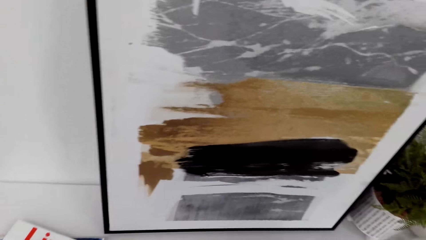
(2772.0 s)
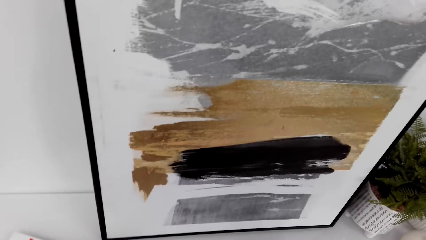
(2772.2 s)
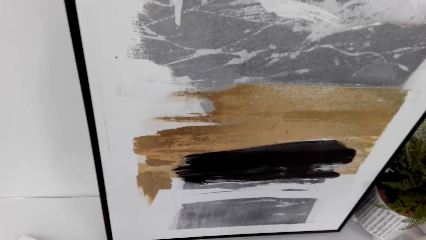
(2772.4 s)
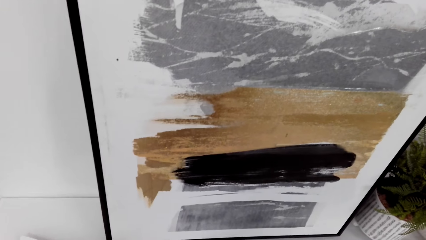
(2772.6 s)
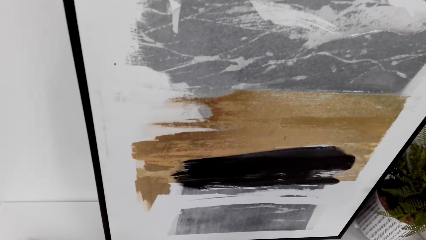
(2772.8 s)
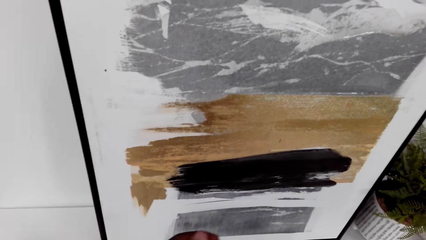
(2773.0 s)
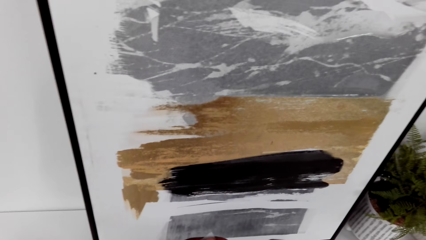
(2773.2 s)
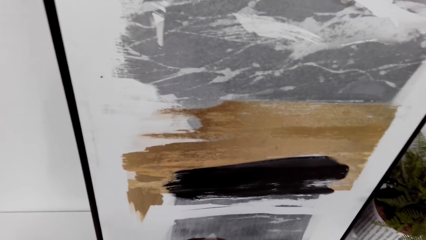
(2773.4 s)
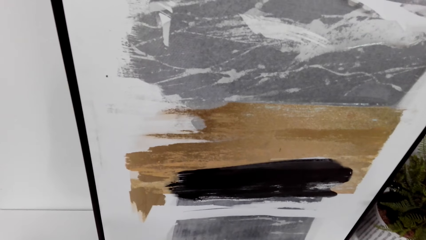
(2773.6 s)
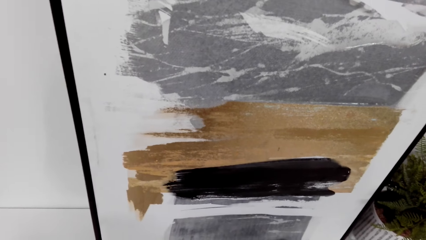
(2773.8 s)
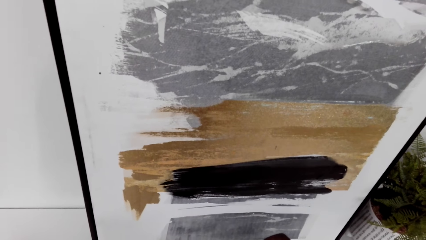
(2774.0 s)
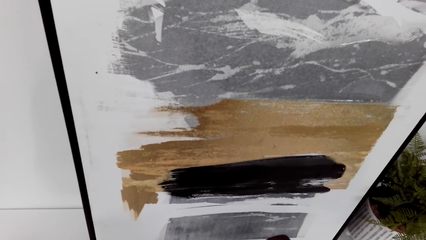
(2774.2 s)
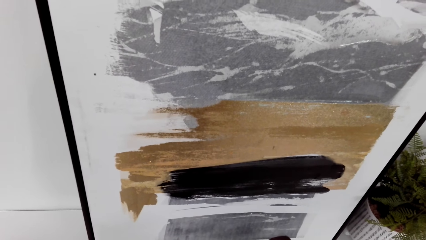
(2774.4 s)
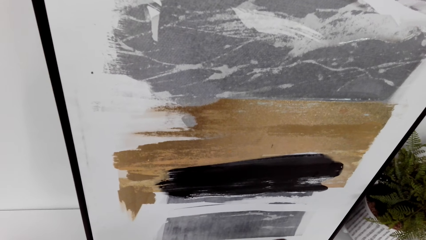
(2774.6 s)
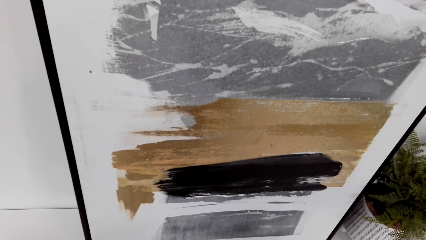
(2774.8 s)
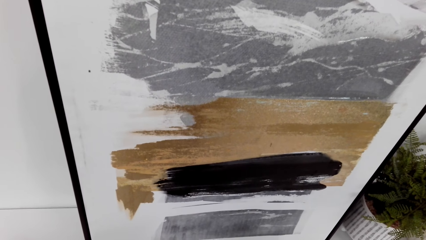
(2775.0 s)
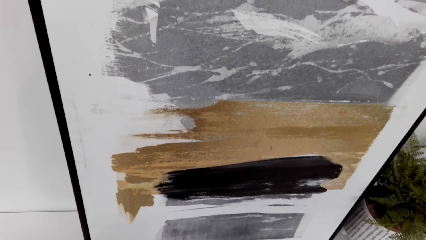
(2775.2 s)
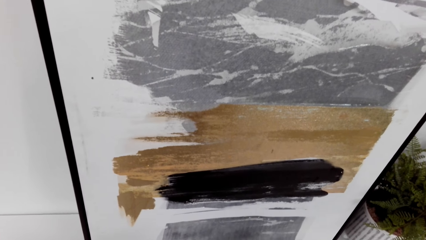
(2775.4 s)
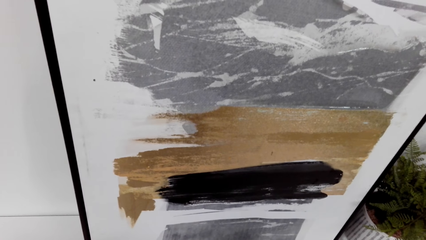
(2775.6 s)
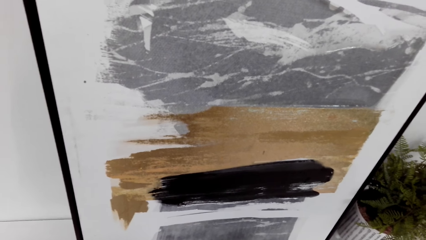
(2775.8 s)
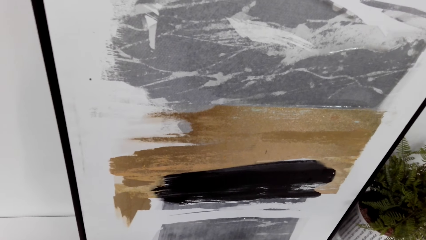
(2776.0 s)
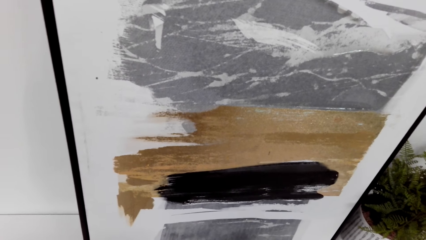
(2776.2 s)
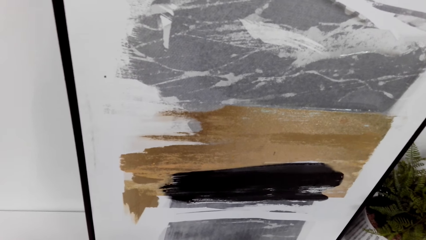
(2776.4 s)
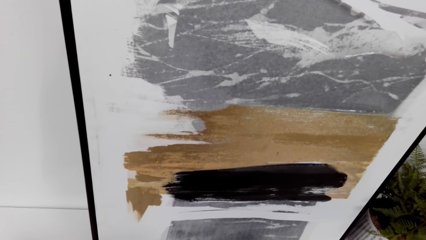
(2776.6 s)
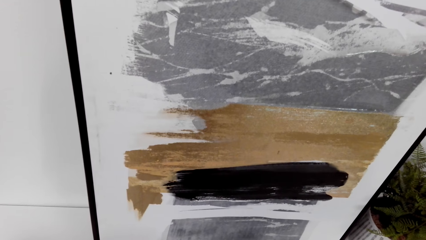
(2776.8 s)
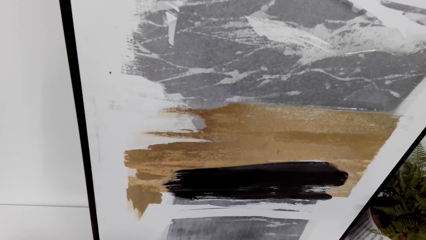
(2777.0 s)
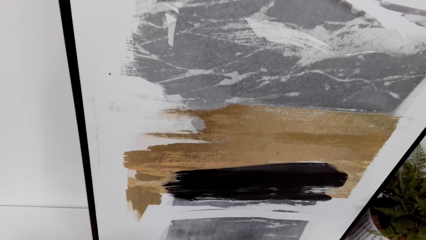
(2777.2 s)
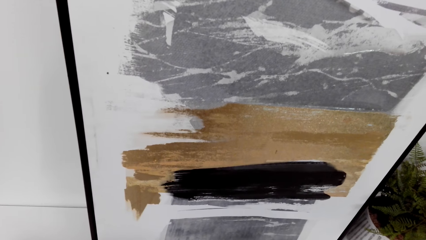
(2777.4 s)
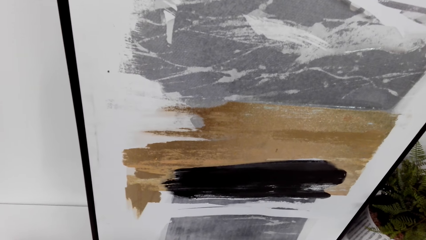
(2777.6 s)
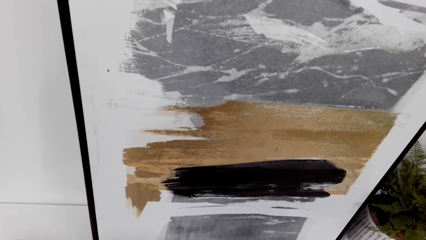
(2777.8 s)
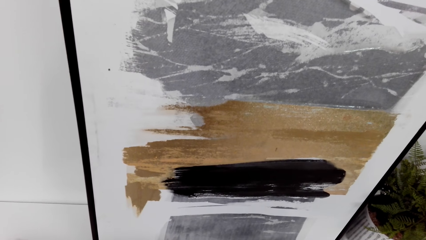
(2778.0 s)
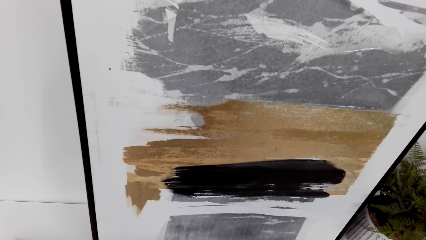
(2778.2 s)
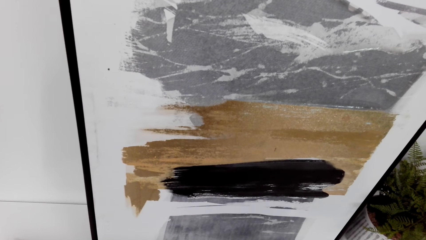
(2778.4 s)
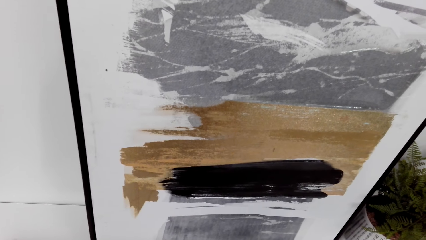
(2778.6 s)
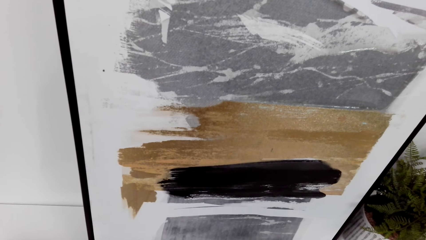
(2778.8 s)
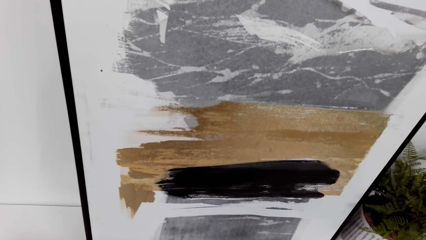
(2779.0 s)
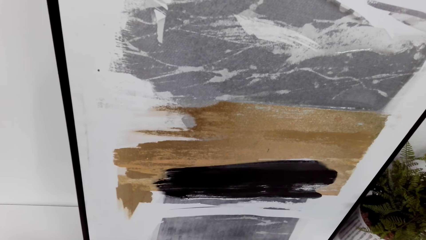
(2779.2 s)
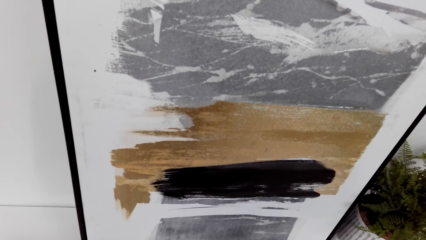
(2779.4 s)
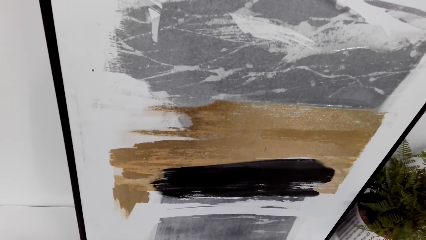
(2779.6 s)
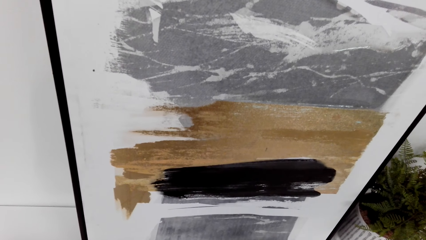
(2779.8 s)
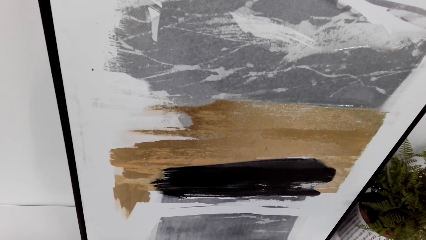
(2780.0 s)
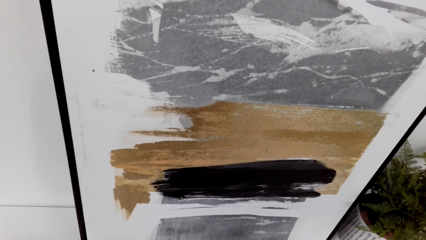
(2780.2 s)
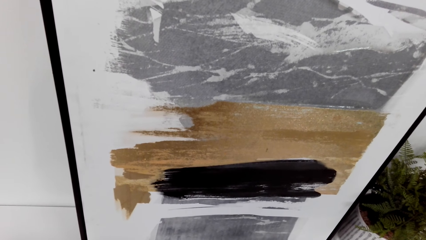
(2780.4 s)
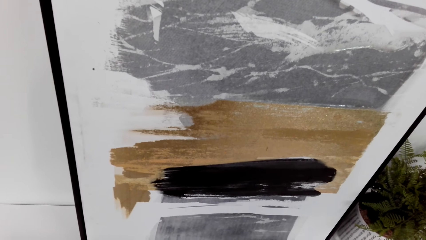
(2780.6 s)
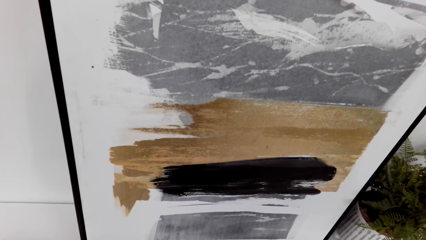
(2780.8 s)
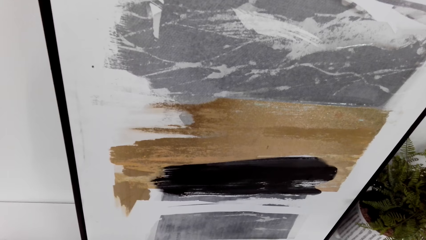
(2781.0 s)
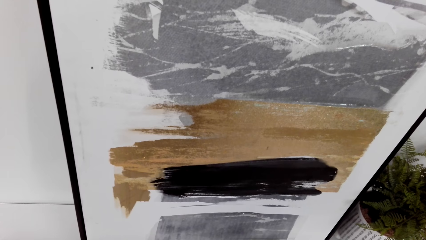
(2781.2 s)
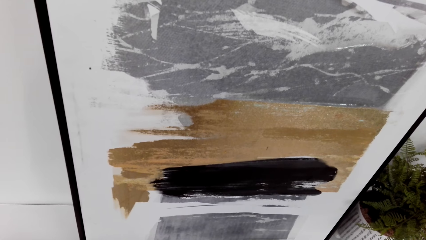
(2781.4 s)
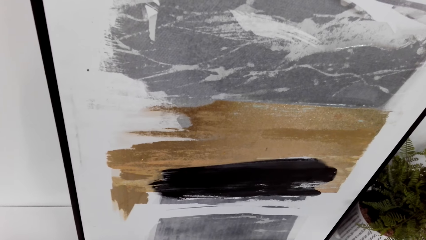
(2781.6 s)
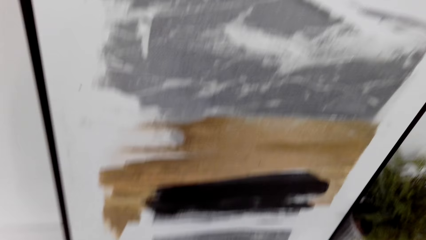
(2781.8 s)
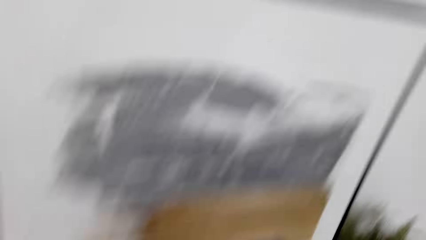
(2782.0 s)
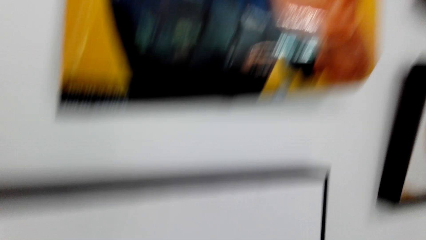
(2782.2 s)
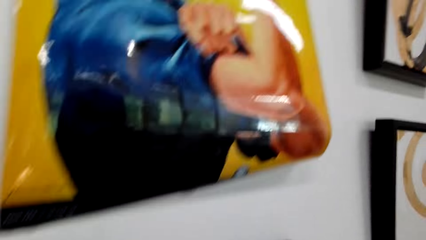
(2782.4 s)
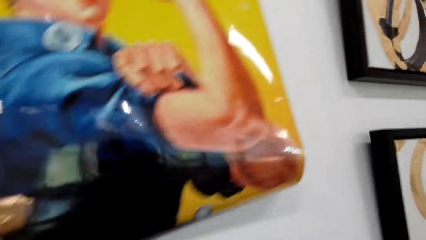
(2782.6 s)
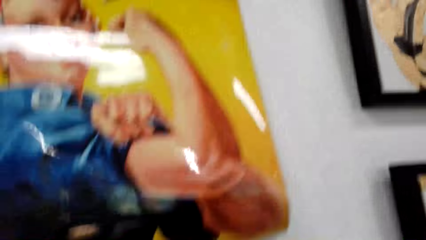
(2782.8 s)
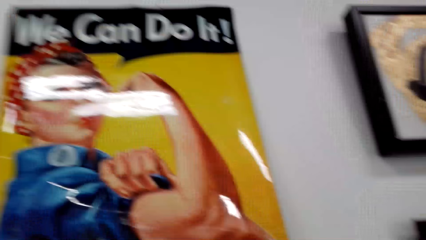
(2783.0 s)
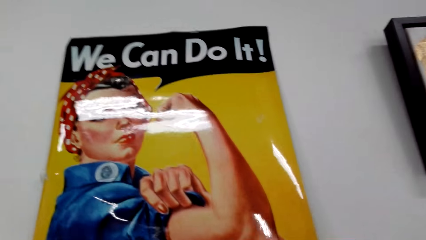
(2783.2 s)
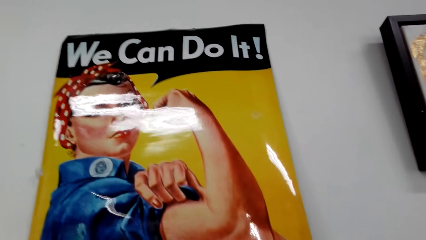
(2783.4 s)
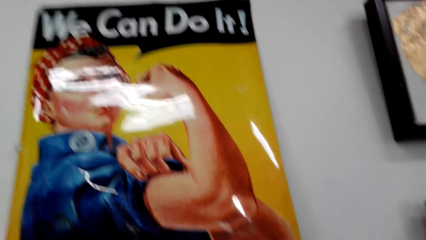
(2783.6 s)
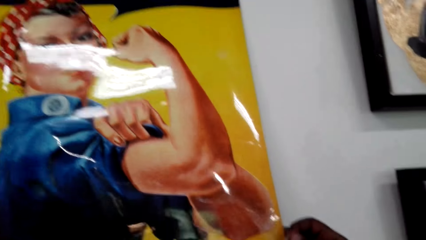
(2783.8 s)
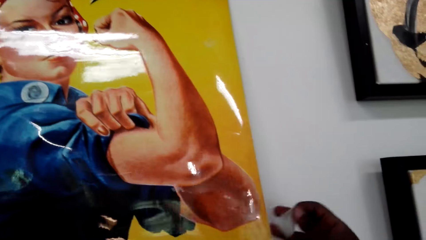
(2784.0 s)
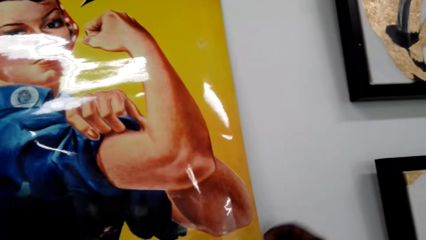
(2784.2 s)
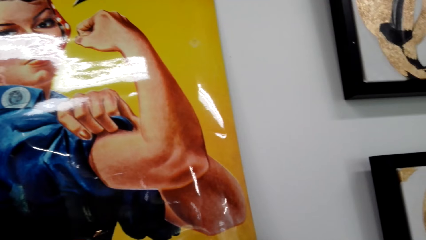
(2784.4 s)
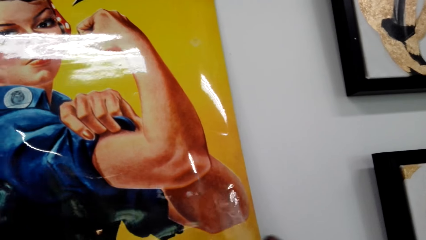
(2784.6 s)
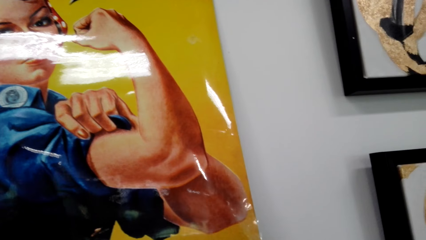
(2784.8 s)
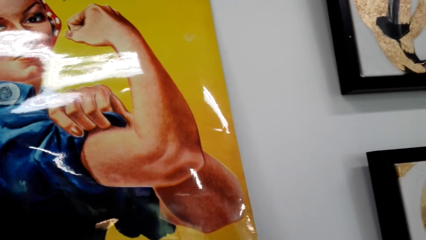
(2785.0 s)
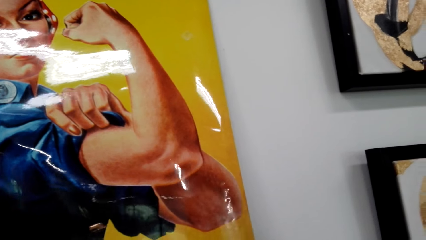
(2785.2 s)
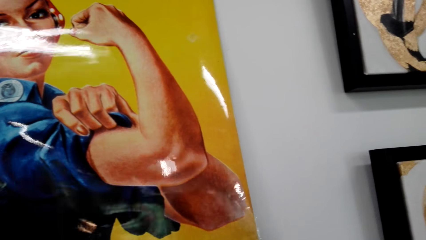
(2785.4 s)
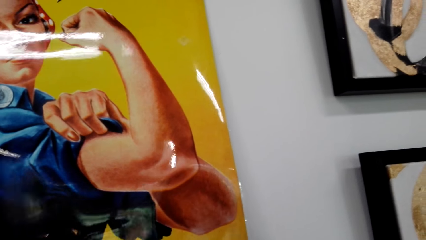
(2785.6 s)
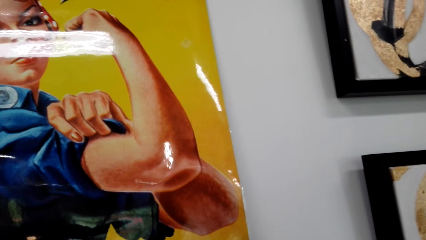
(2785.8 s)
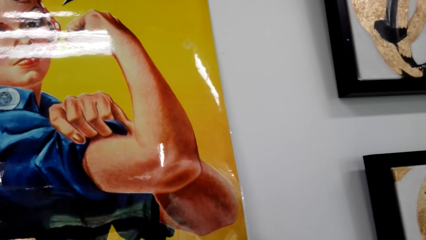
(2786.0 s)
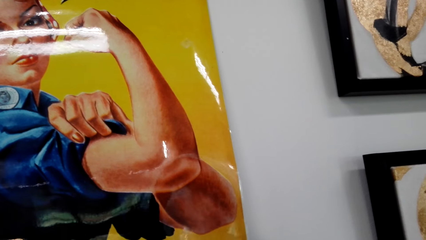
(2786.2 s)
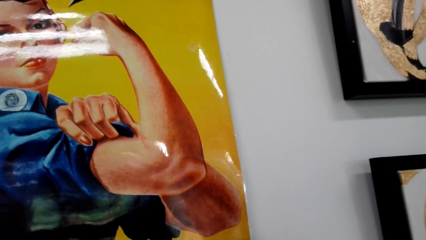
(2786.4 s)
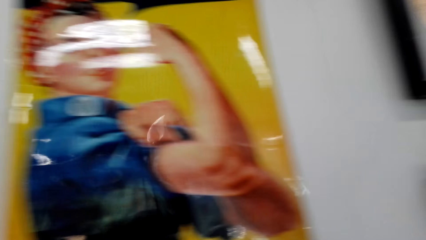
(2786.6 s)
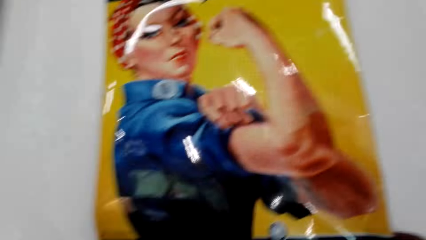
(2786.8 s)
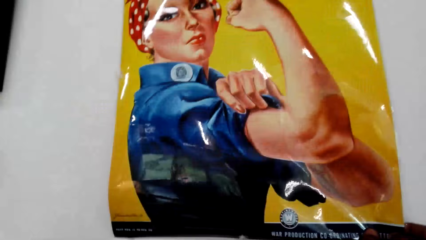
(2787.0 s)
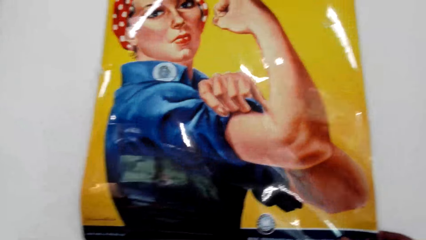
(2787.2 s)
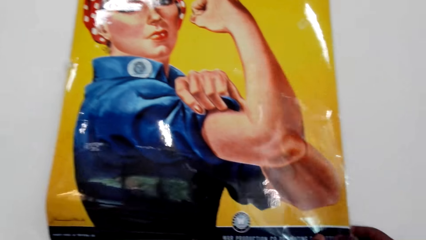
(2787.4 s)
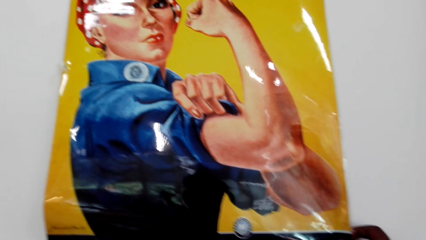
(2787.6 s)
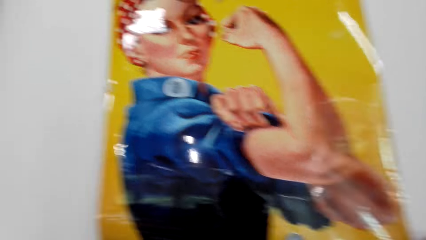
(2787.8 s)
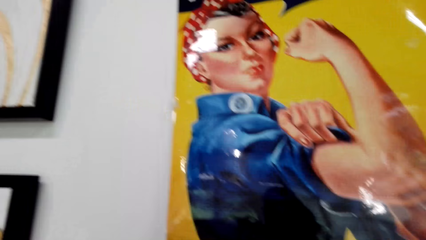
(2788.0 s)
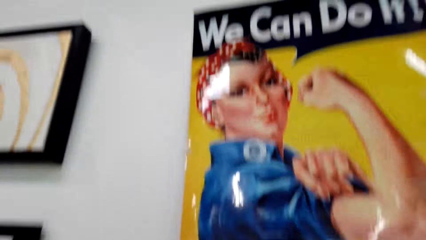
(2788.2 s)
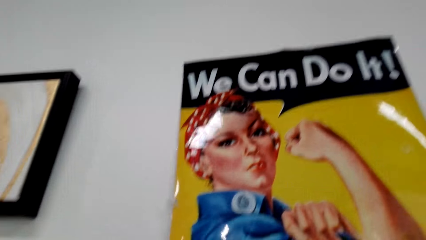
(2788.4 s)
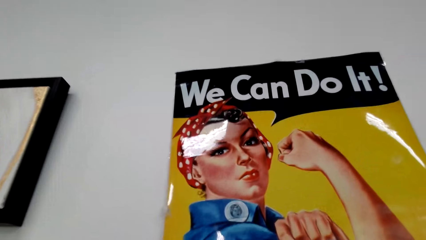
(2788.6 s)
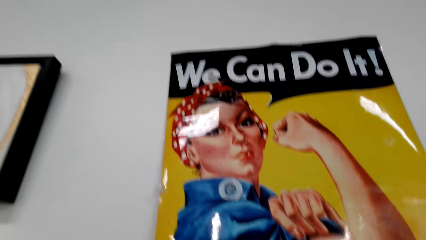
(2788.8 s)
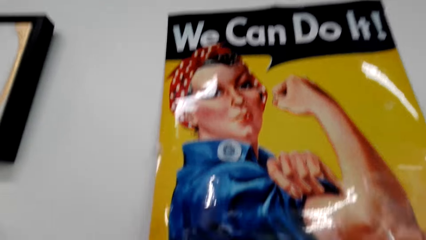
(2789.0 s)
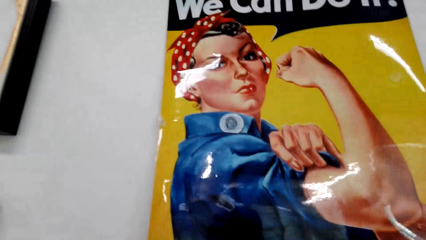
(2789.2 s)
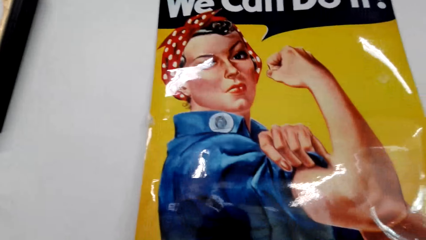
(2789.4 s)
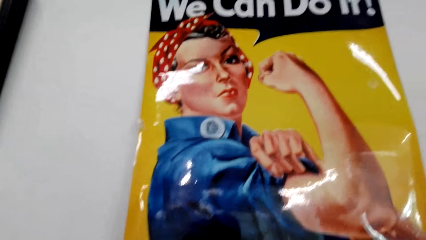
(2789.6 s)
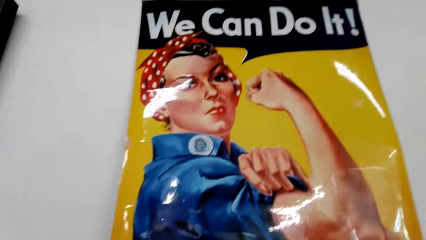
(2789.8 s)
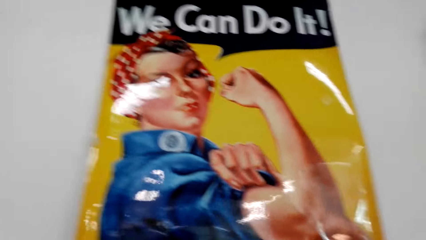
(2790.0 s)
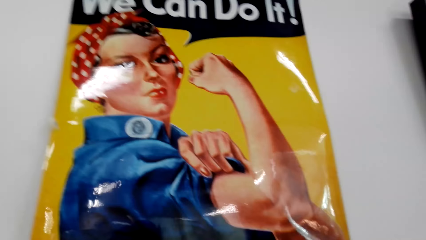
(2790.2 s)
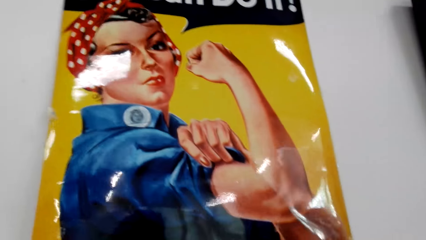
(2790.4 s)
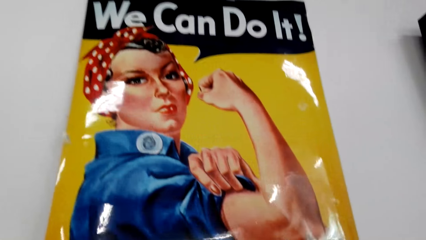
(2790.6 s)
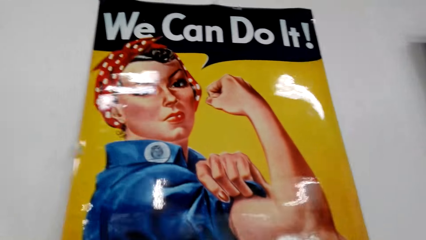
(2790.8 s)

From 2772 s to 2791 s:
The camera wearer cuts the tape. They stick the picture on the wall with tape. They put the tape on the poster.
